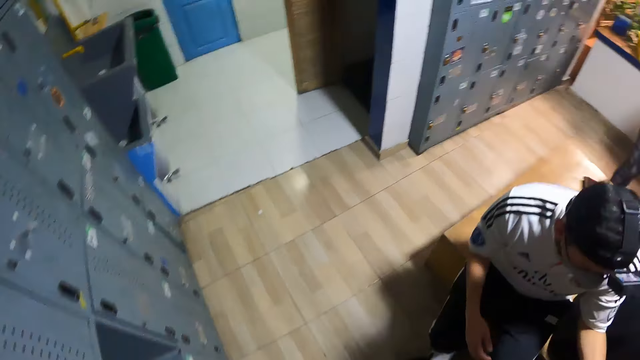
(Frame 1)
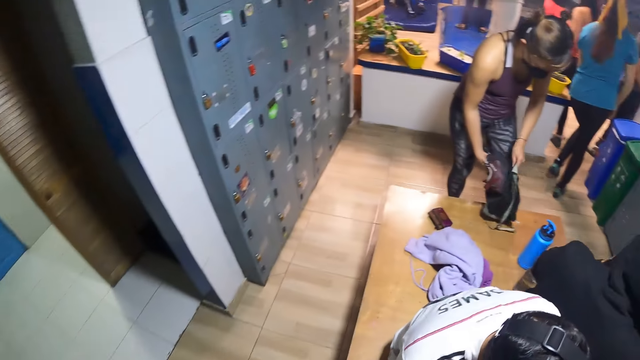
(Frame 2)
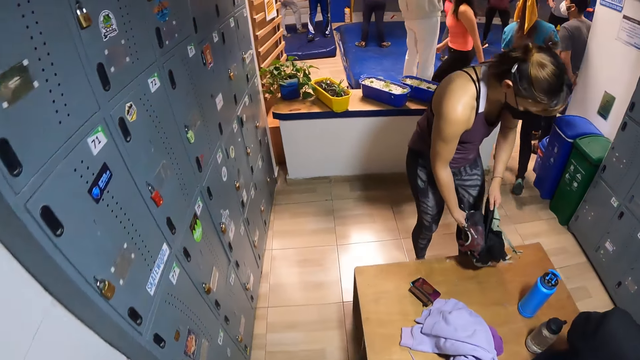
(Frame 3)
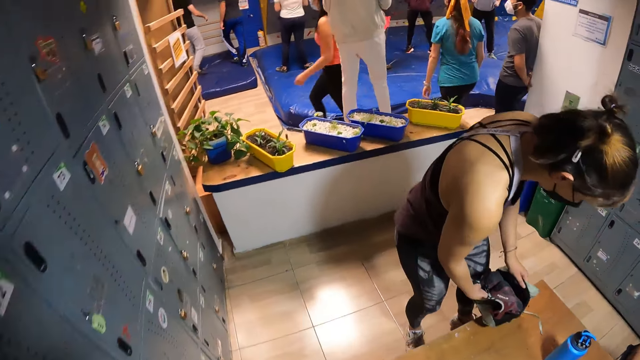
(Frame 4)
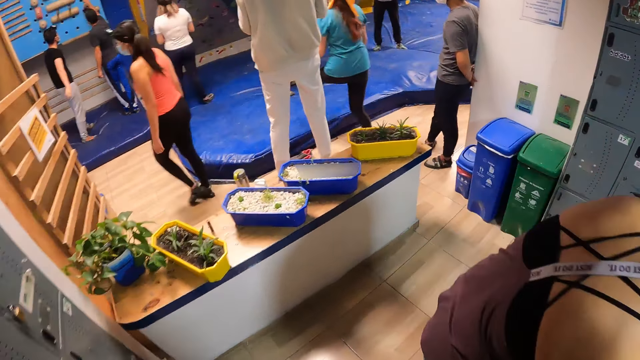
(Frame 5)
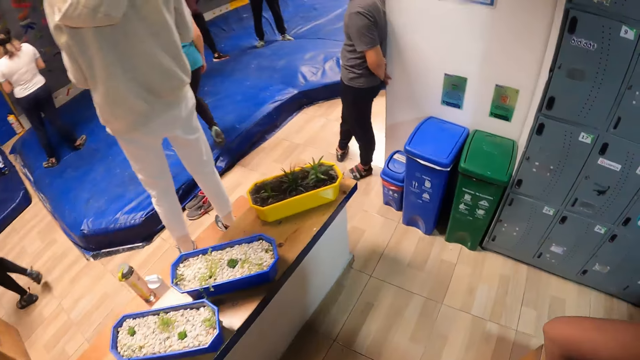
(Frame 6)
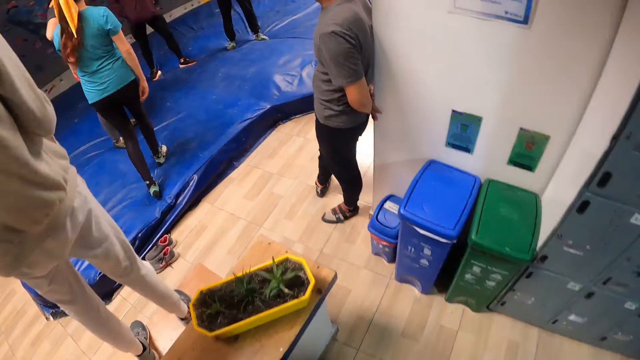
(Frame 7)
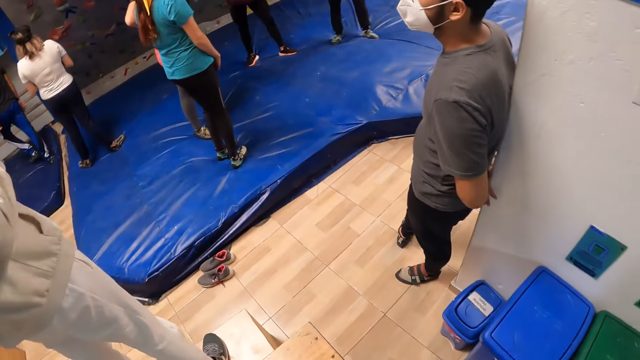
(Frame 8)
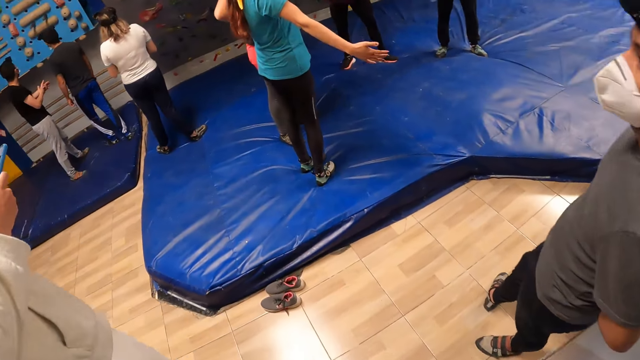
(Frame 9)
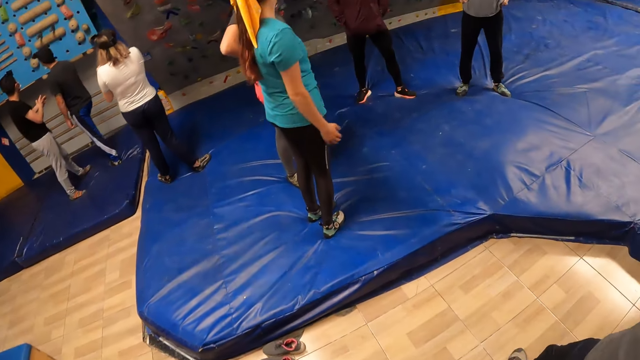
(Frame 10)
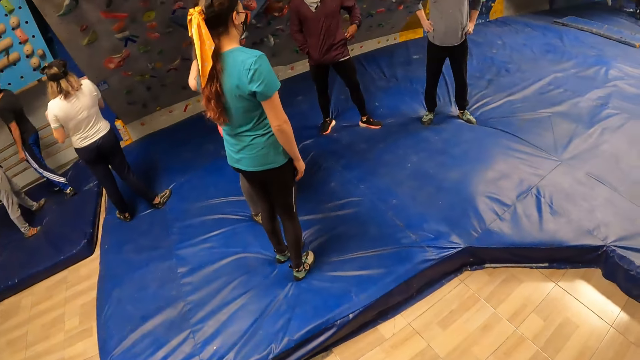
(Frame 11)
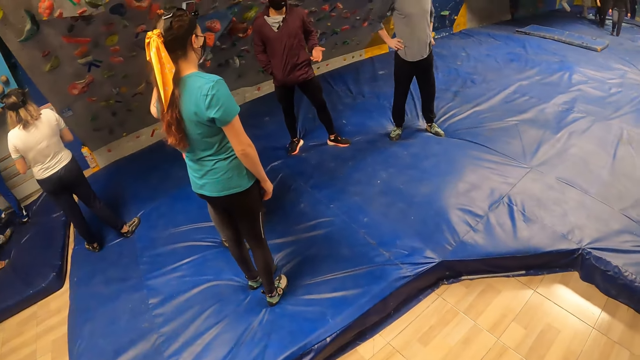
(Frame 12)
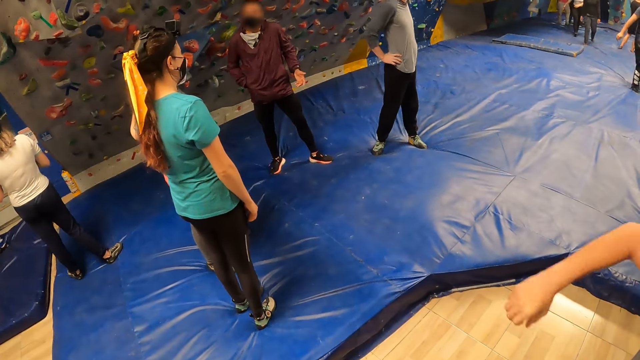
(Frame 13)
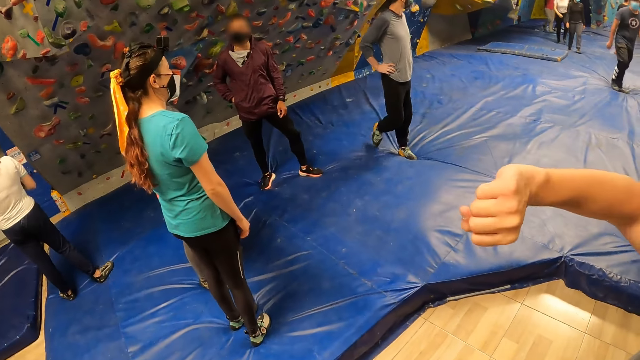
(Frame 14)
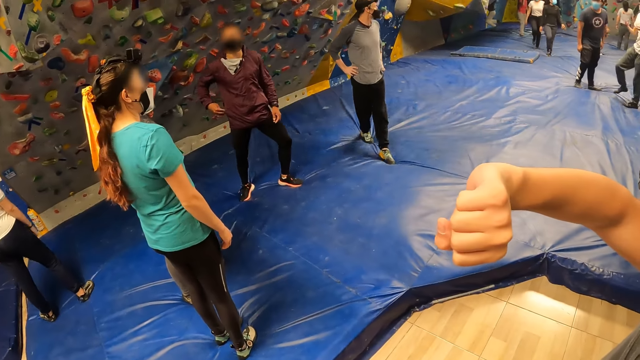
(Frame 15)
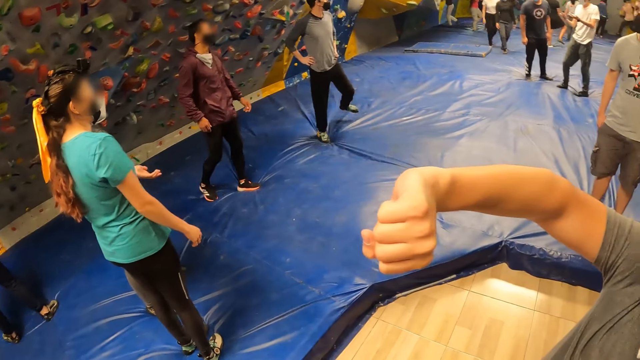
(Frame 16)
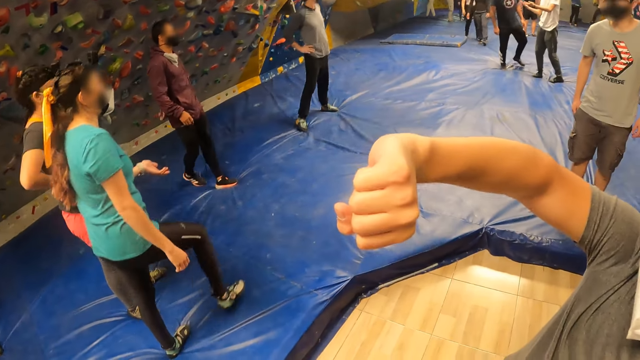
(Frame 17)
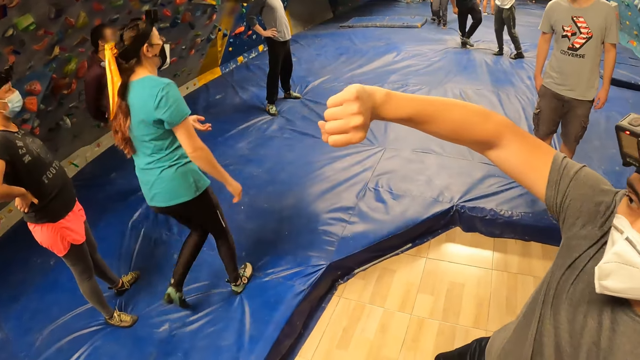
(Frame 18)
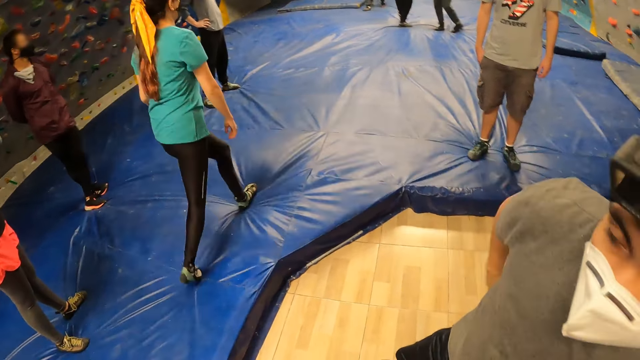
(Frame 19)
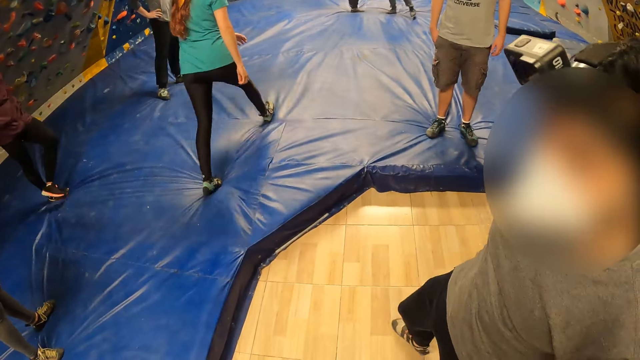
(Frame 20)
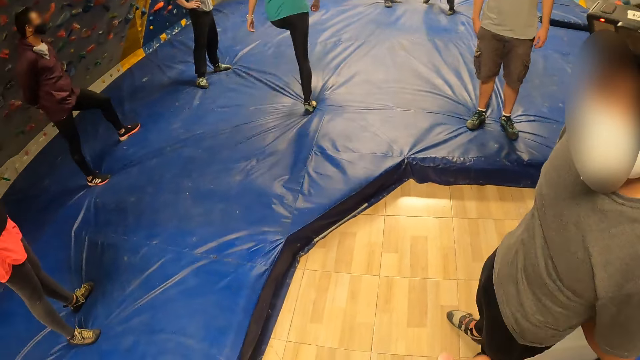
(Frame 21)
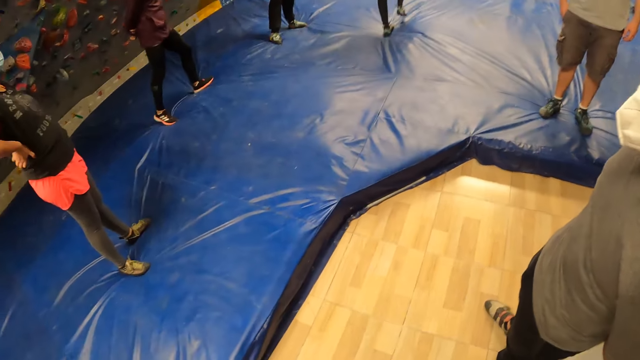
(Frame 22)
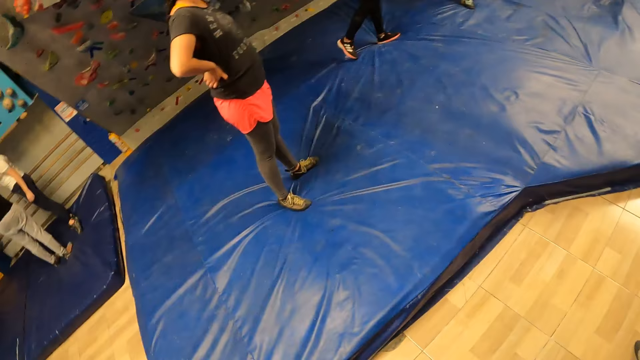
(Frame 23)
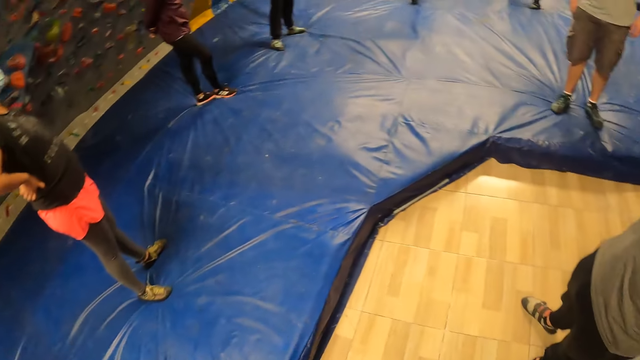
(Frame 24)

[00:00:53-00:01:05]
The camera wearer walks to the climbing arcade from the locker room. A woman holds a bag with both hands. A person lifts the hand. The camera wearer fist bumps a man with her right hand. She moves the hand.

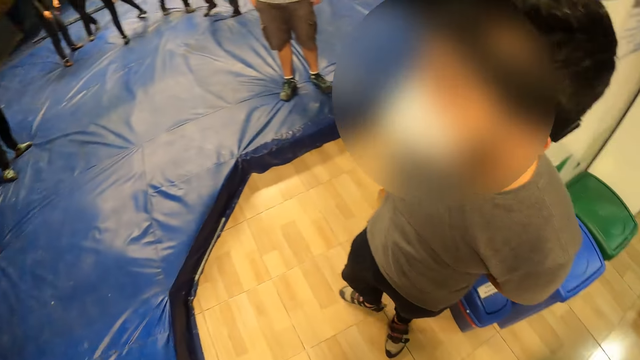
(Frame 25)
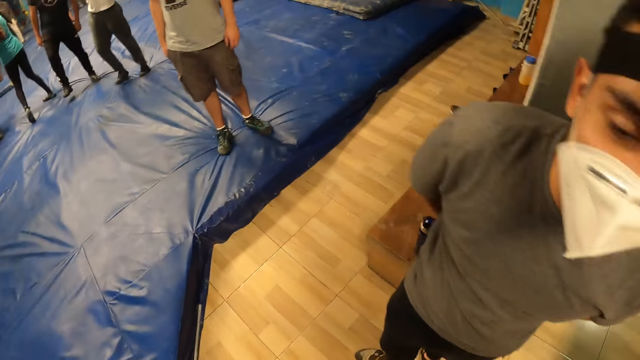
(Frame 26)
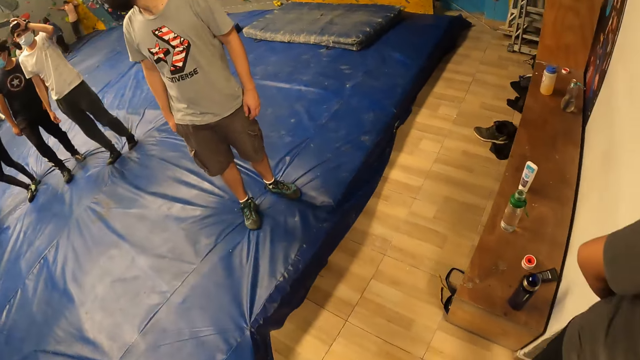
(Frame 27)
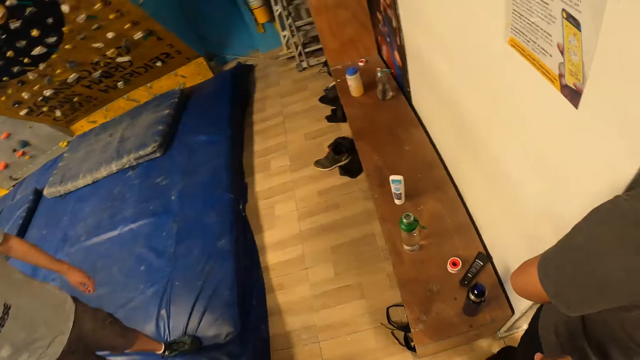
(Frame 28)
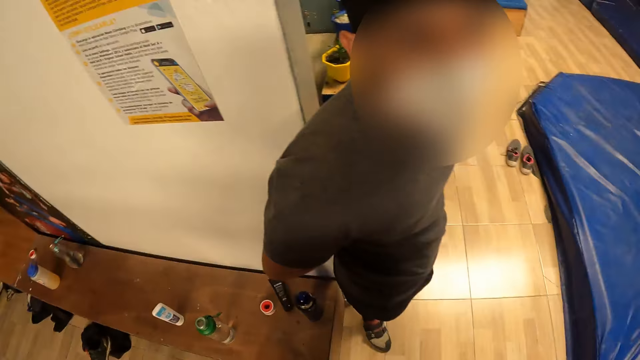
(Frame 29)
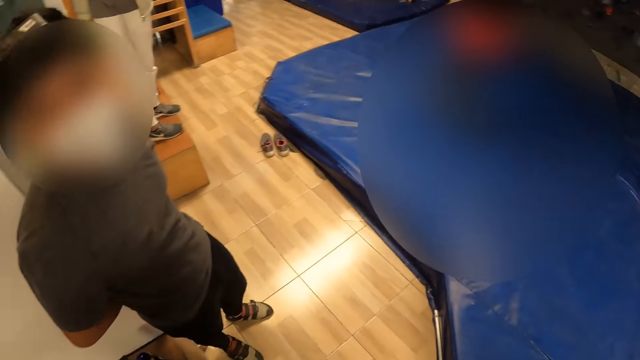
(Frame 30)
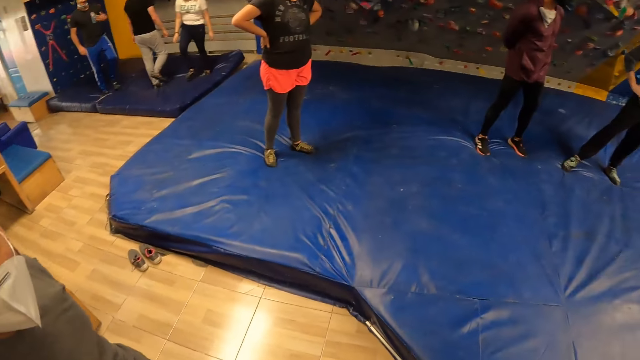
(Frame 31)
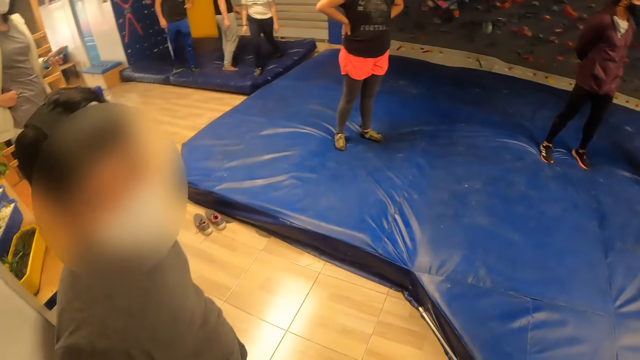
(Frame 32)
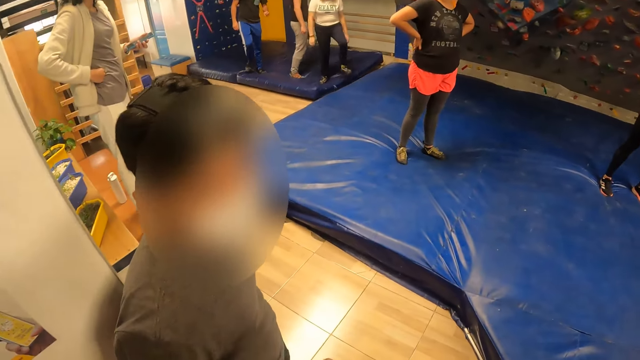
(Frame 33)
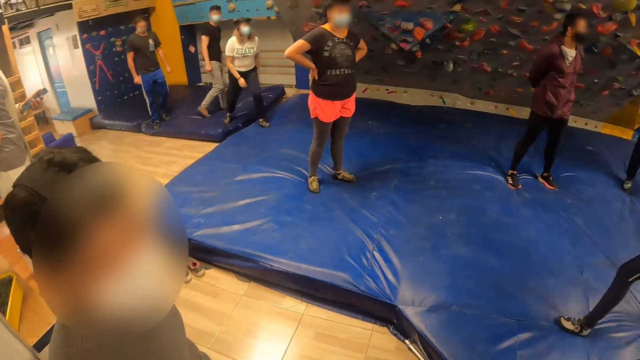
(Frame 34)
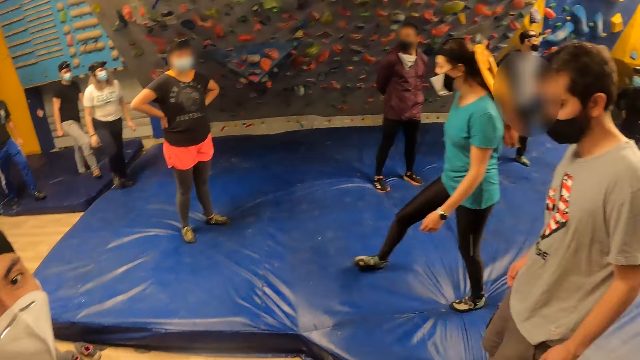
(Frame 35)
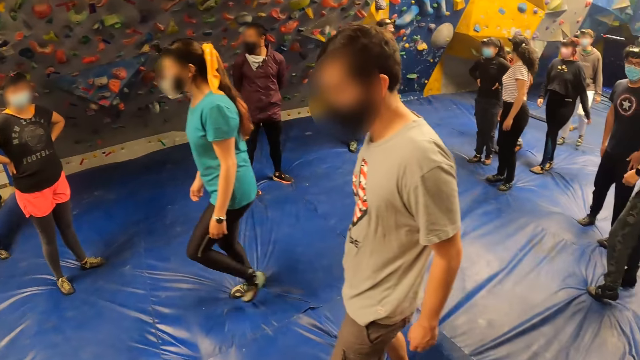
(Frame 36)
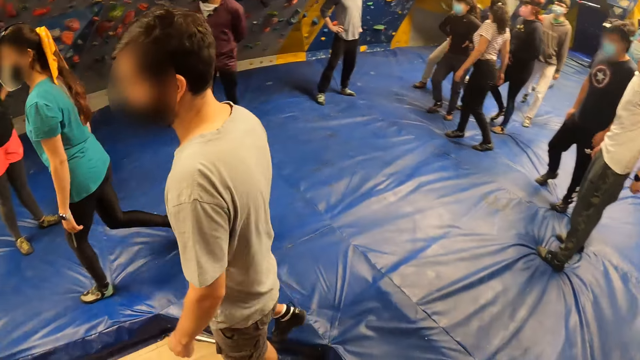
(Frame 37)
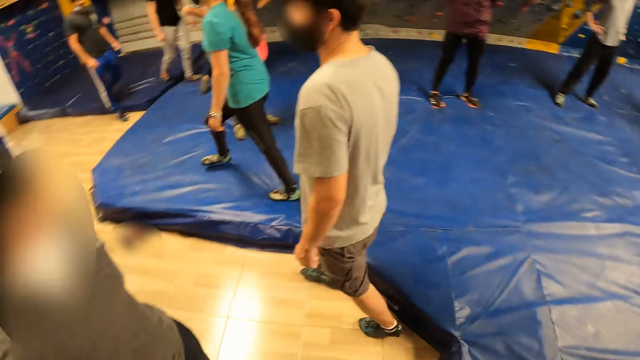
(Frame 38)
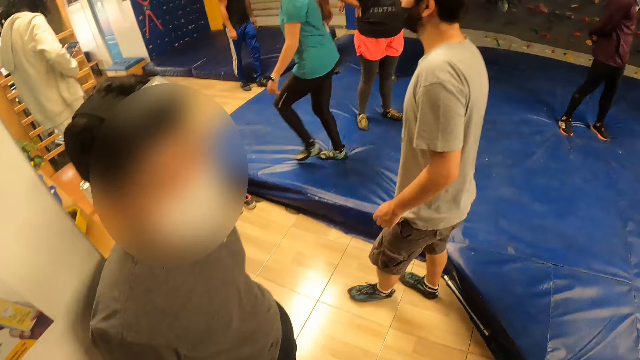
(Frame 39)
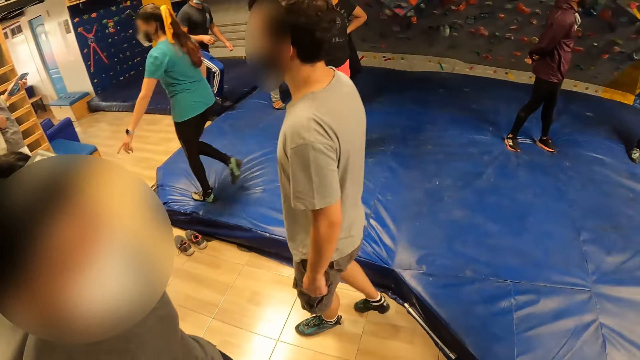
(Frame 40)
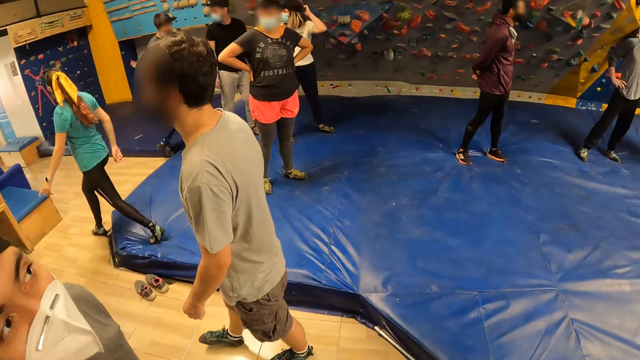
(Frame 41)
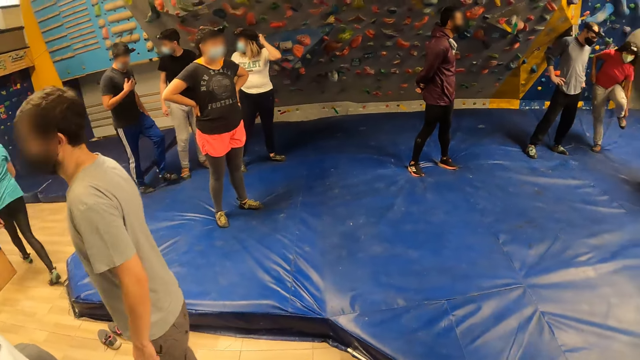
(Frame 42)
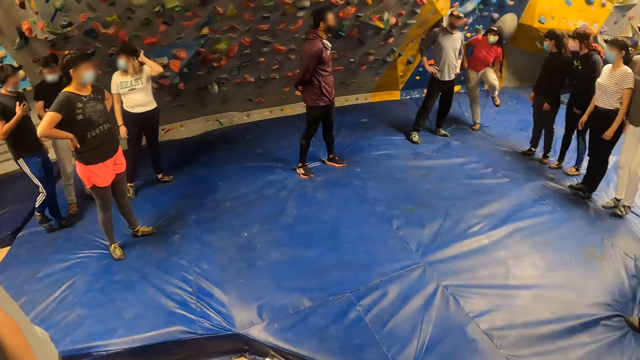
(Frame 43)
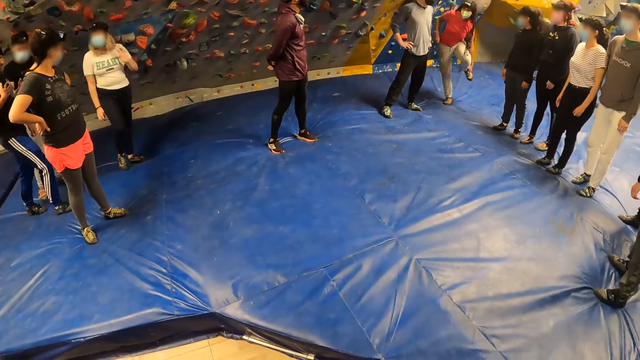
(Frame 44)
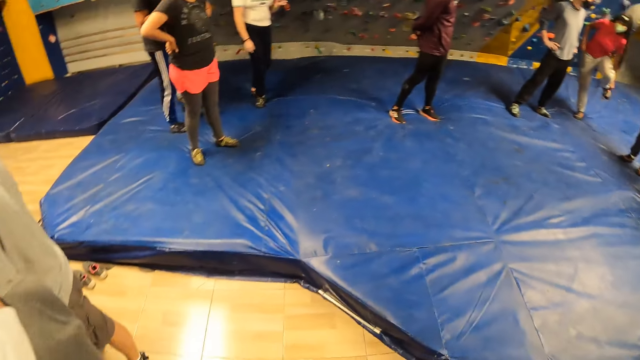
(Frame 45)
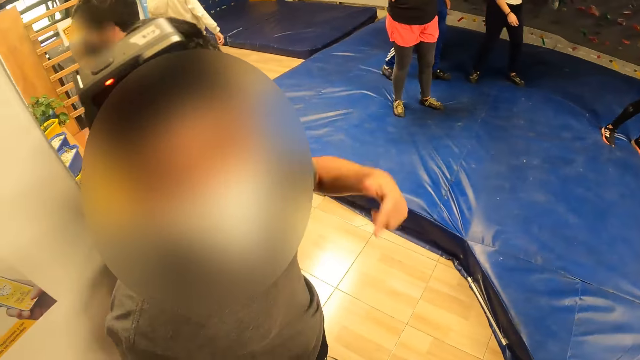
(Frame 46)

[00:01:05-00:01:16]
The camera wearer looks around.
